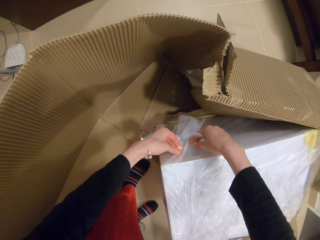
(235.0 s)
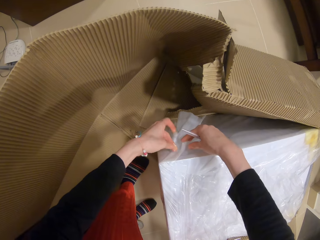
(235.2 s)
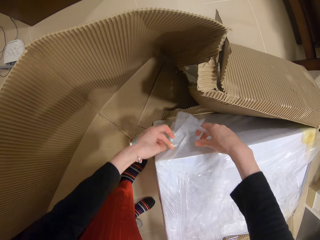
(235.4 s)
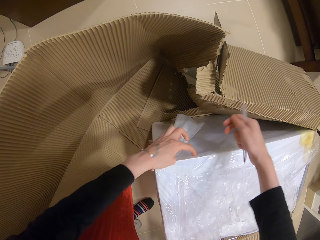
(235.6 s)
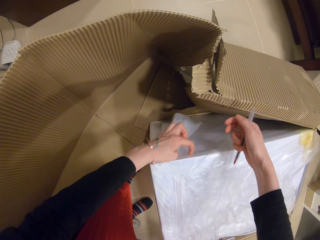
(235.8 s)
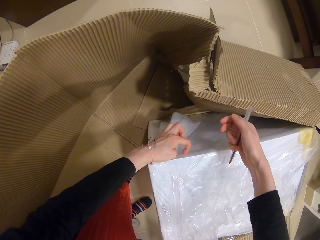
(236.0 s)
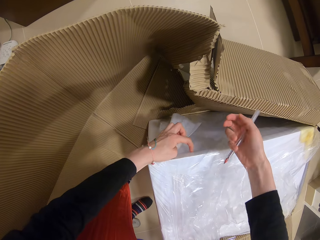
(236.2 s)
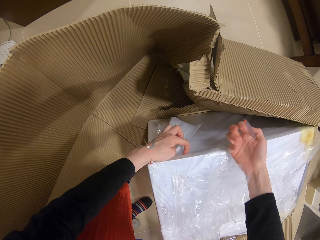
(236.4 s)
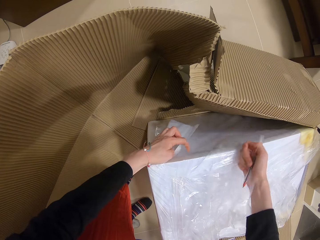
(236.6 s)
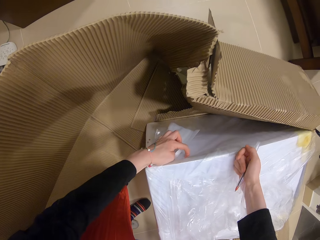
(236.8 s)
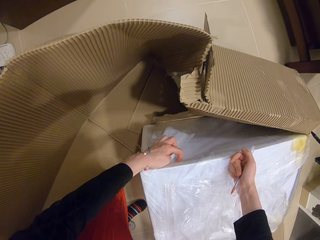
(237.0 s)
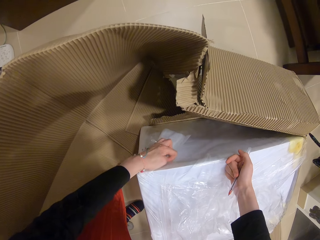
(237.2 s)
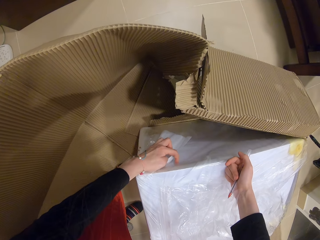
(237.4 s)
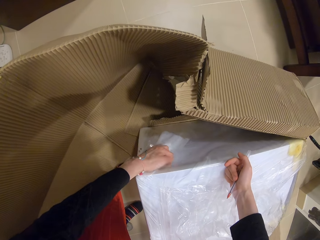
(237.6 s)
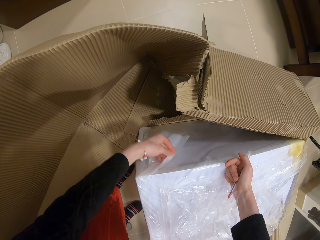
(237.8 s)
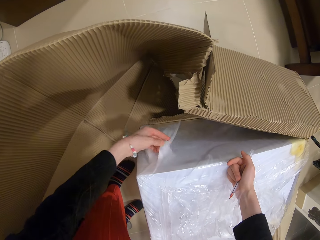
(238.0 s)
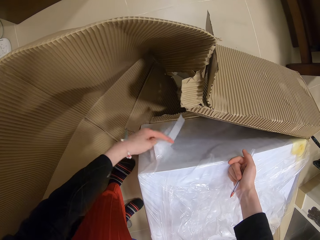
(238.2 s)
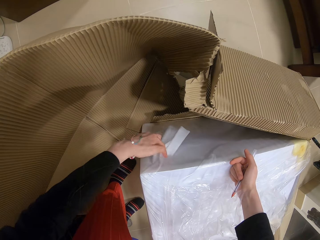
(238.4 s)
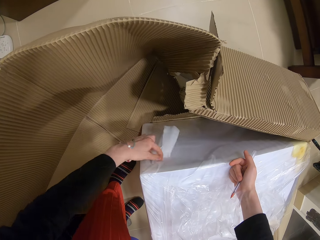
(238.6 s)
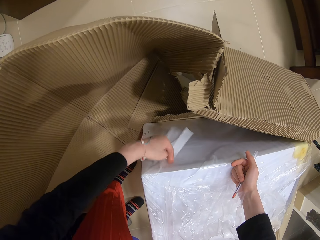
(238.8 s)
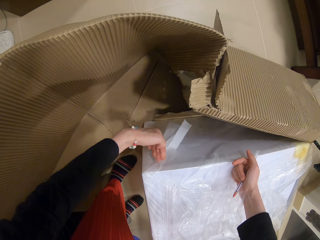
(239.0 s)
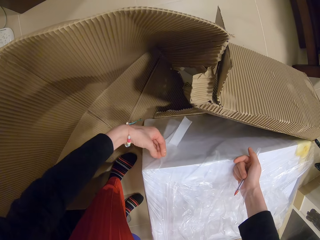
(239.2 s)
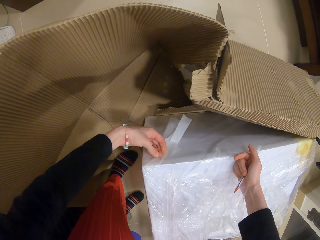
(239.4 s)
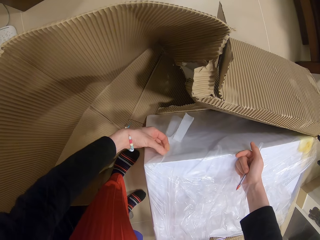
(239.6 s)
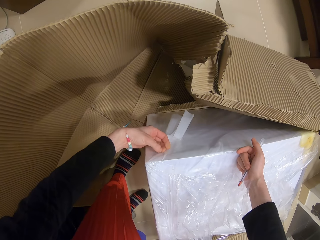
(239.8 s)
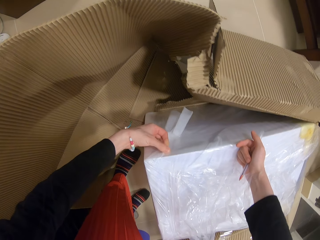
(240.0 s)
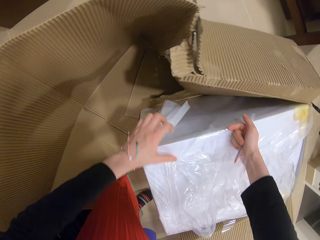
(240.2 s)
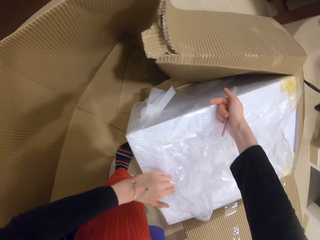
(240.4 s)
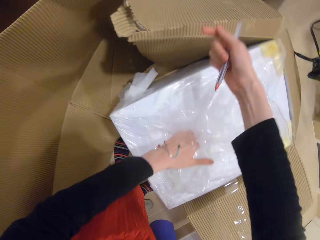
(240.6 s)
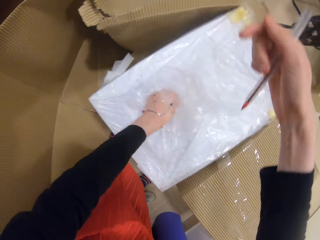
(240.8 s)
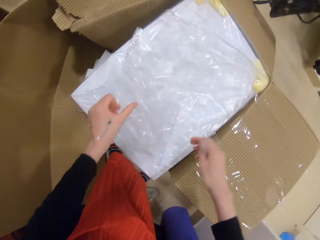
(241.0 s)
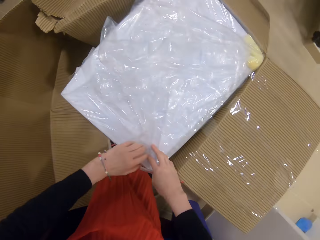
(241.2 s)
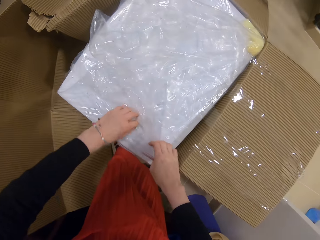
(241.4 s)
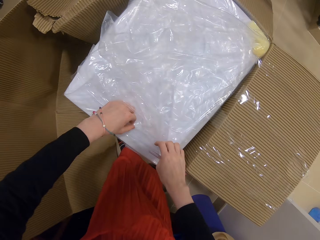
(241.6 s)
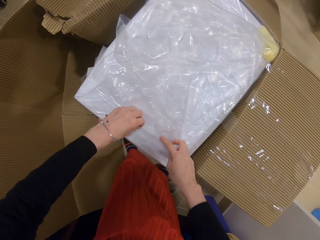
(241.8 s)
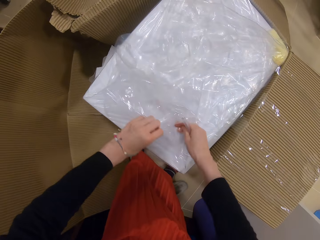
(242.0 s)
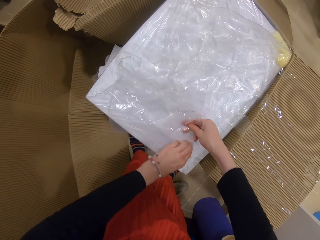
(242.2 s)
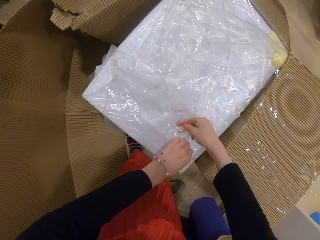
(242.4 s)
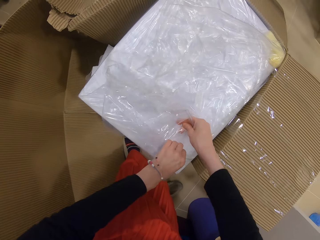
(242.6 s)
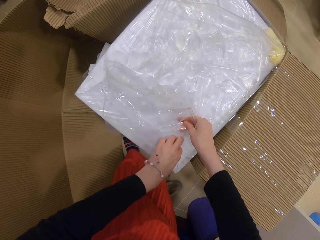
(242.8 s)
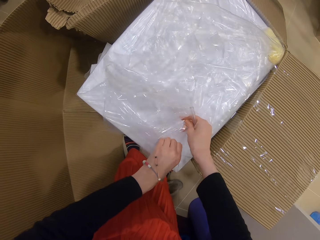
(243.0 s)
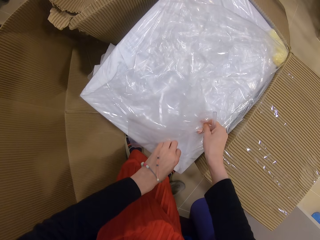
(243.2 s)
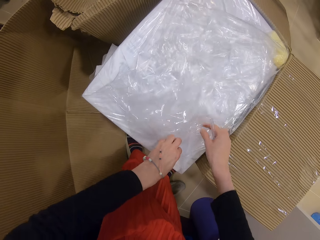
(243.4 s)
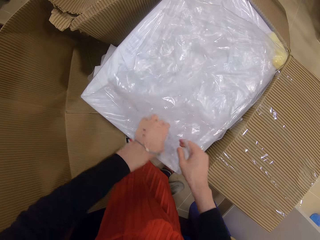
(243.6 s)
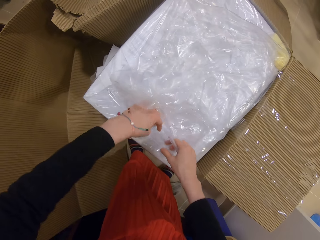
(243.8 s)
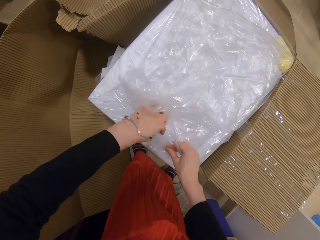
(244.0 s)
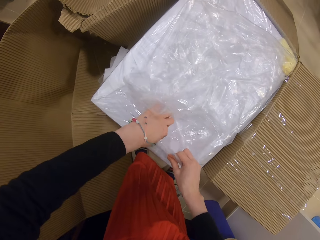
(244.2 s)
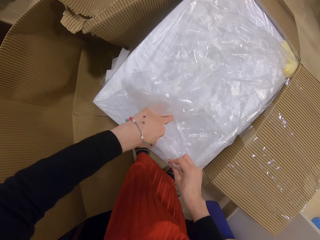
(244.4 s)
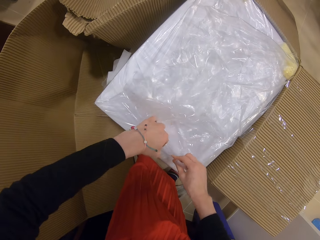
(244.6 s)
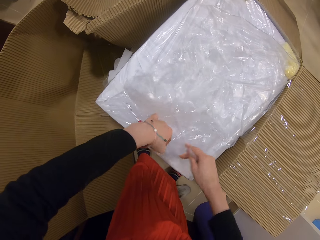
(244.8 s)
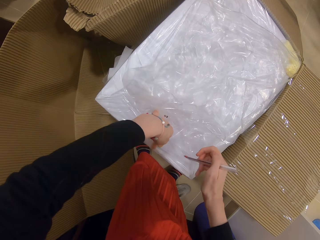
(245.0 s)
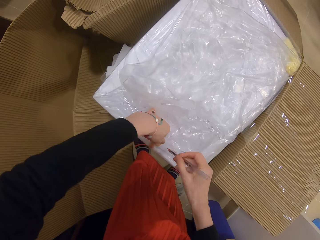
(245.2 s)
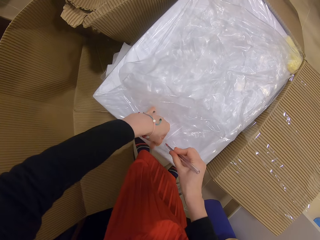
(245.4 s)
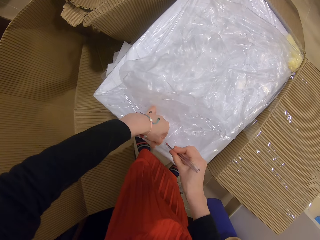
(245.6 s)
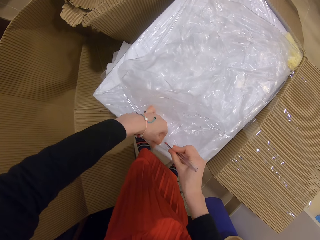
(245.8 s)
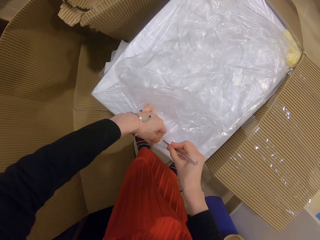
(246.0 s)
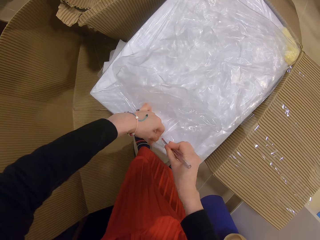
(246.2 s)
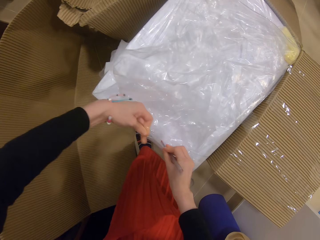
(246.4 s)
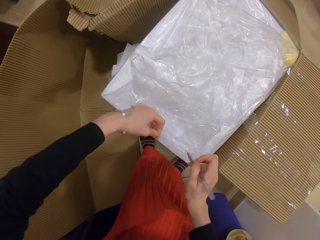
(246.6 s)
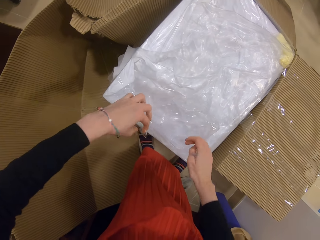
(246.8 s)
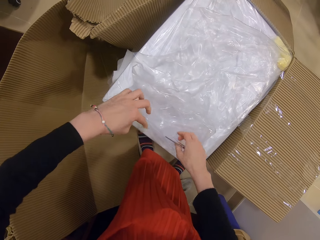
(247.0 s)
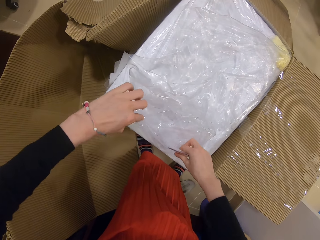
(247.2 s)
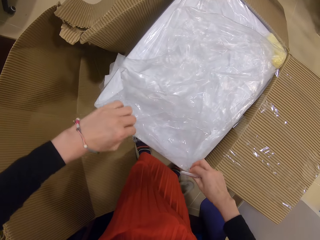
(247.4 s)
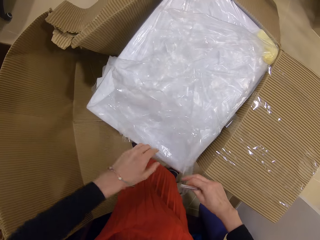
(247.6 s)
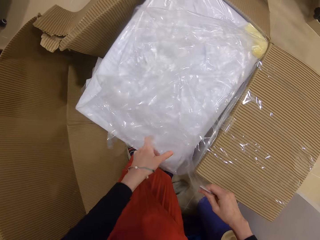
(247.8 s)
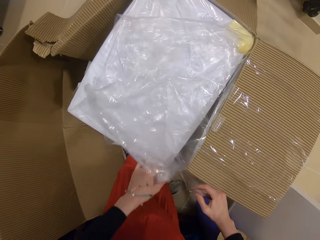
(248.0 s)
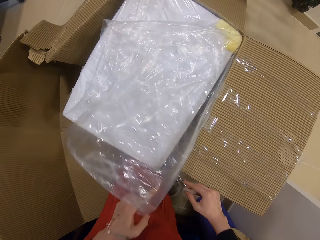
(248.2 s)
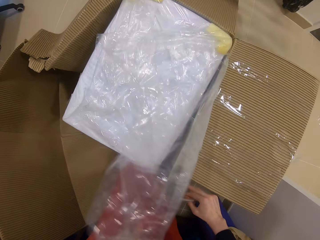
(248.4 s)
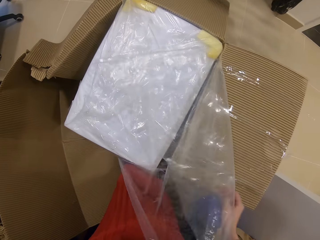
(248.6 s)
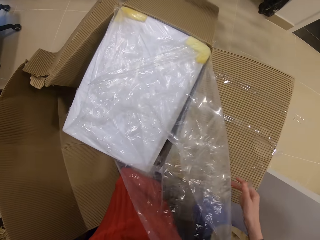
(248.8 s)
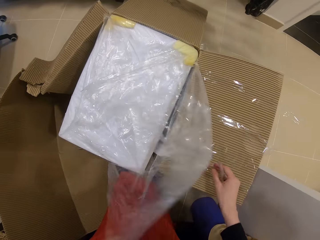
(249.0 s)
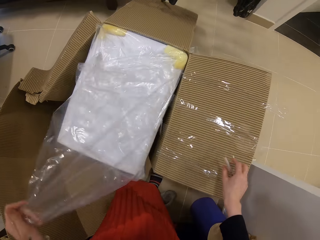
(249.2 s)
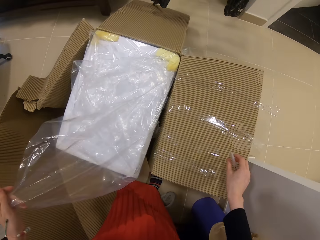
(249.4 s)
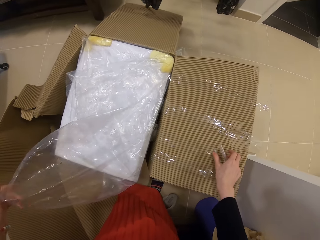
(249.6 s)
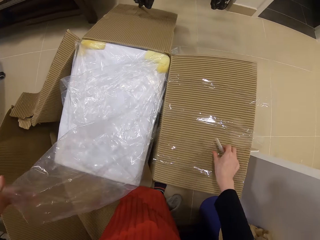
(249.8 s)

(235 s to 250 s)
The camera wearer tears the cello tape from the polythene. They remove the polythene from the box.

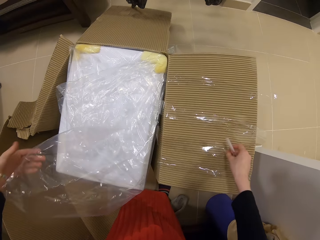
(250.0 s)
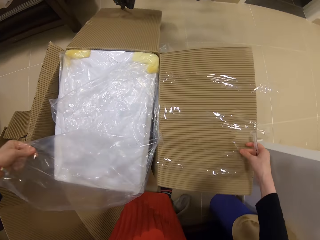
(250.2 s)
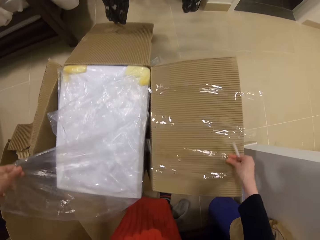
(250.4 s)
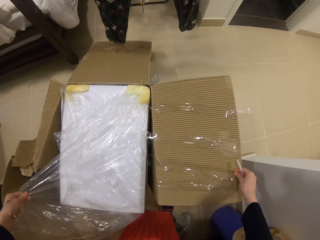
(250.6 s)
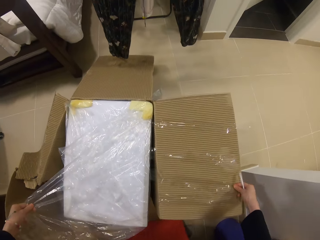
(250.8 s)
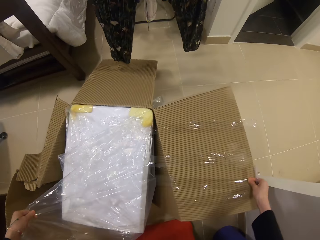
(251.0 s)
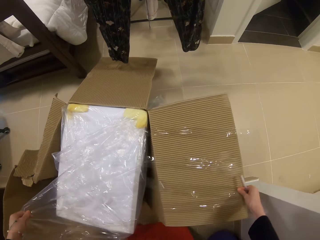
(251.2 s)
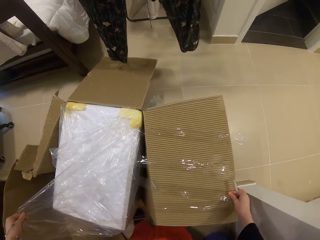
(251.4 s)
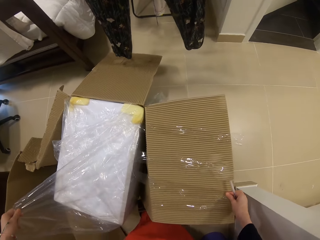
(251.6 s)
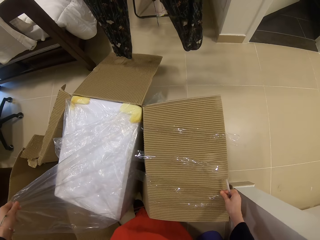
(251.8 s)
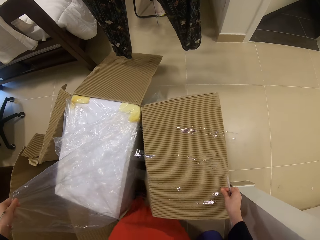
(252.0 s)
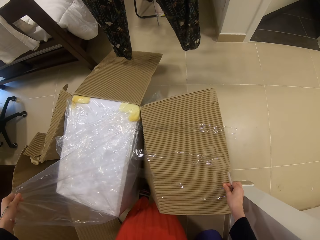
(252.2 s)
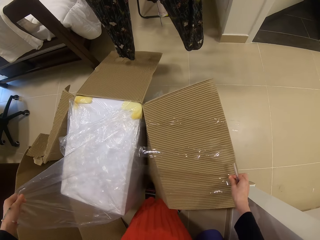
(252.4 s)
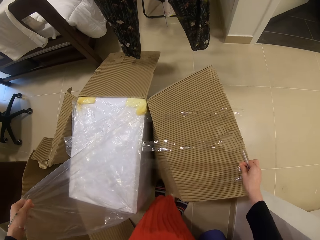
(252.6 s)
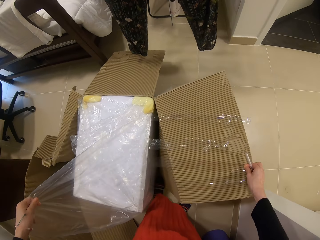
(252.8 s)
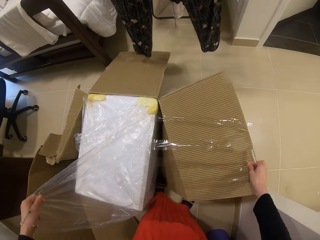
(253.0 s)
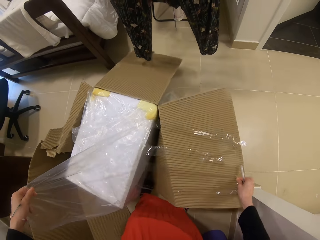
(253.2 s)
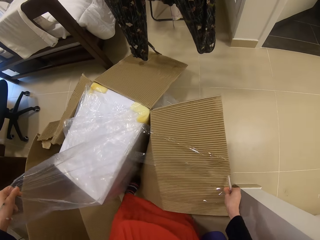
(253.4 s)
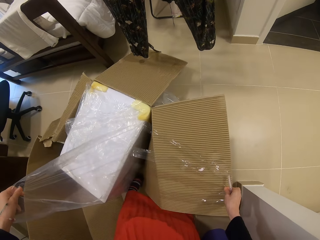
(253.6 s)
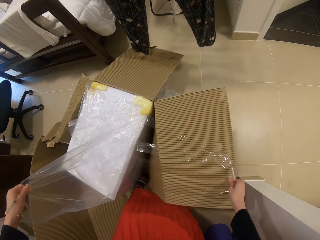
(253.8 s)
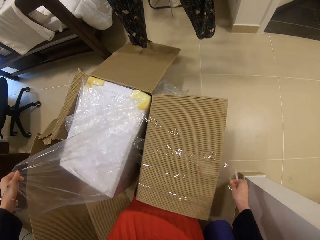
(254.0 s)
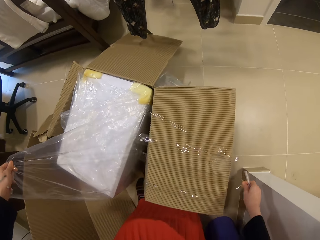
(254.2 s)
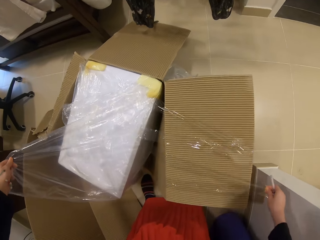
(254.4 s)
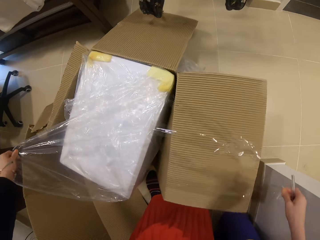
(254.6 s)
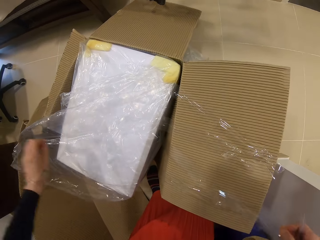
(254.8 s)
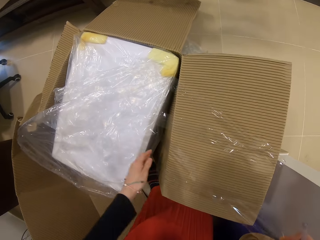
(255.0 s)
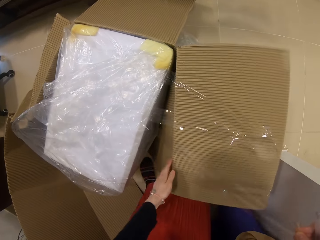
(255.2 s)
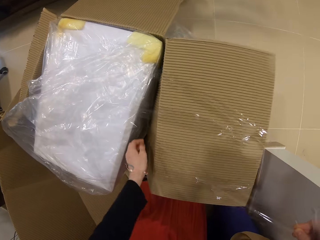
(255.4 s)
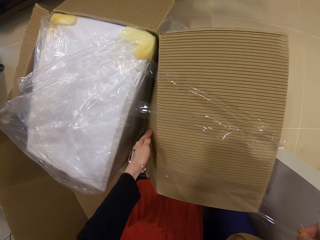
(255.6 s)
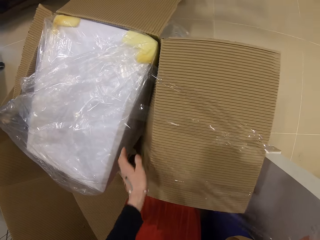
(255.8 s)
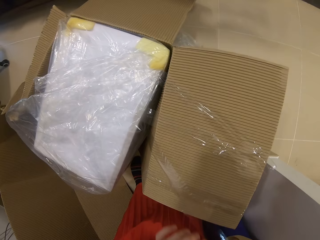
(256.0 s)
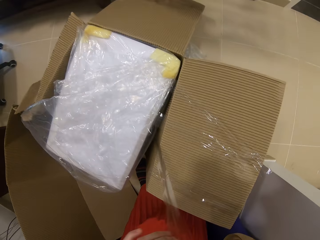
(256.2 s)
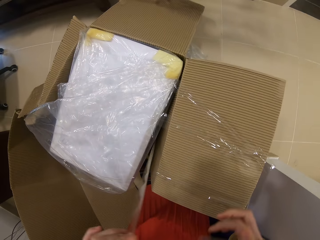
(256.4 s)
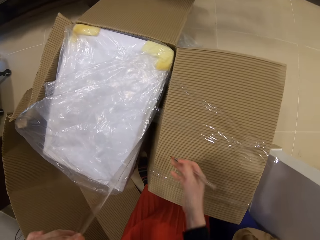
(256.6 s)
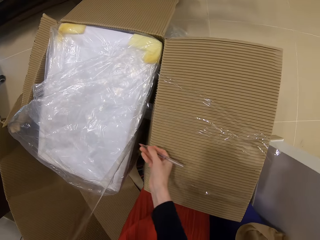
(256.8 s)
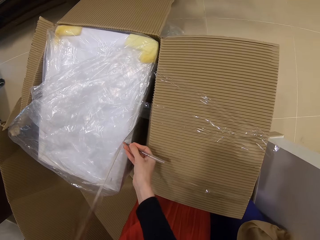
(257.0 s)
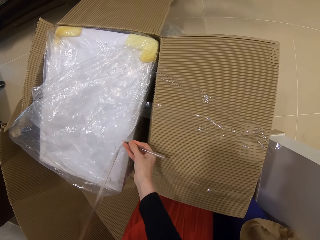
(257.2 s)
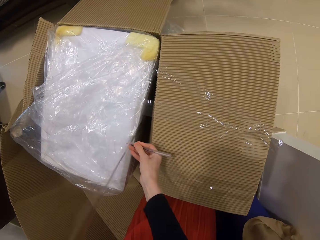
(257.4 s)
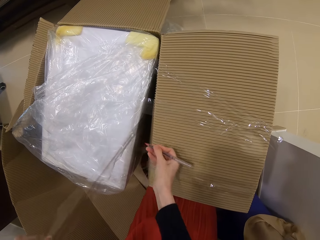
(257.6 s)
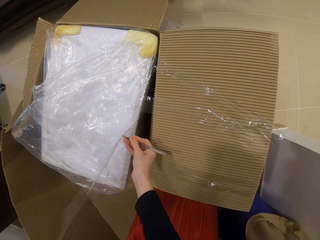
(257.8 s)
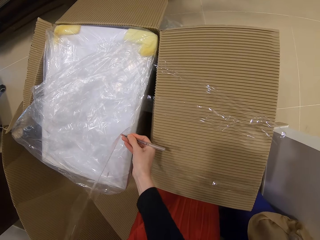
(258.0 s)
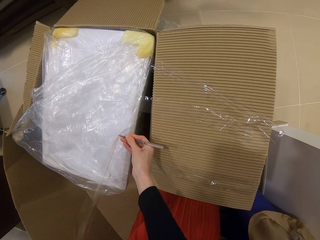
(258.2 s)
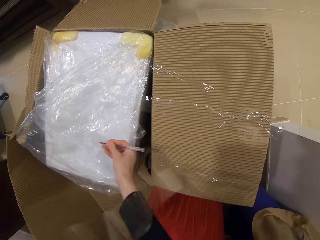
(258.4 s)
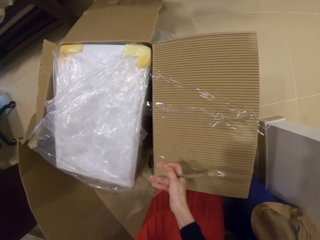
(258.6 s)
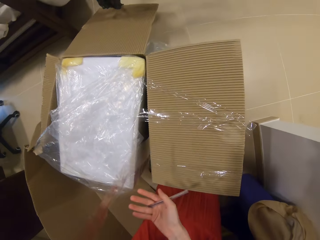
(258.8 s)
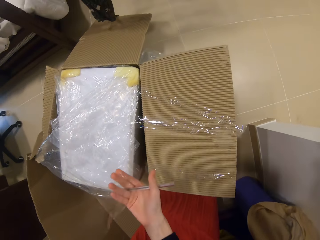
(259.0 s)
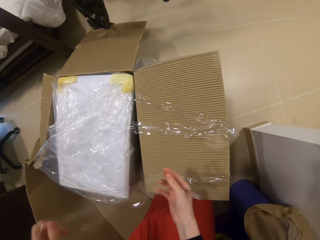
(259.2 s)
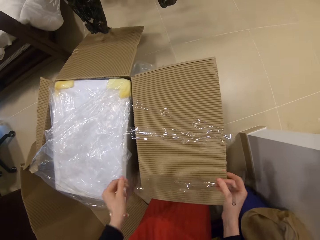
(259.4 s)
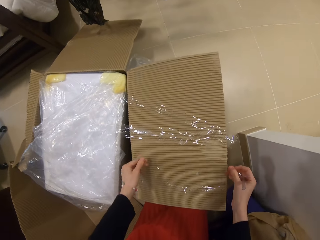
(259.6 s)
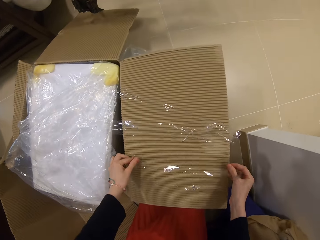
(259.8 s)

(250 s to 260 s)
The camera wearer moves the box. They tear the cello tape using something. They make holes on the paper.
